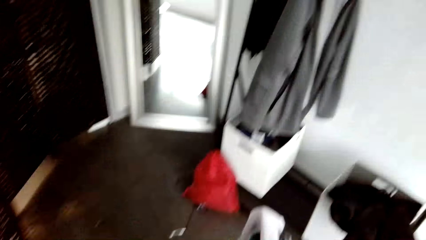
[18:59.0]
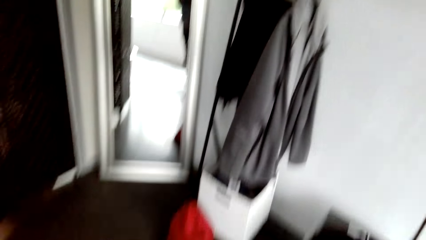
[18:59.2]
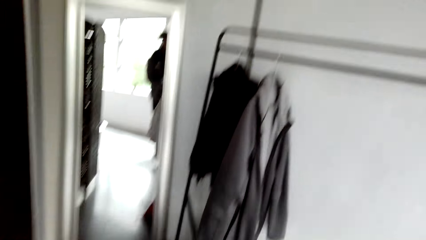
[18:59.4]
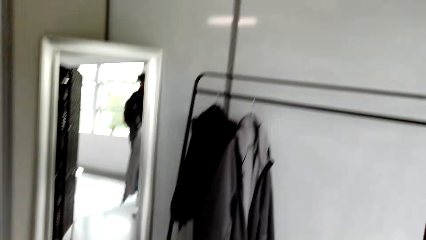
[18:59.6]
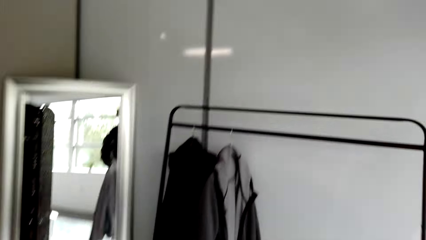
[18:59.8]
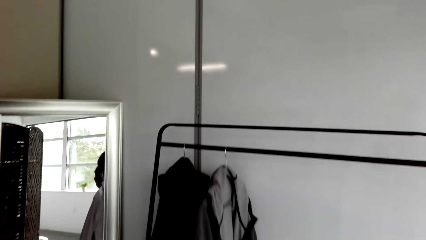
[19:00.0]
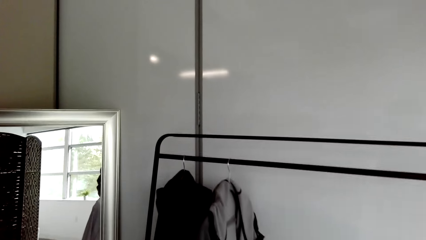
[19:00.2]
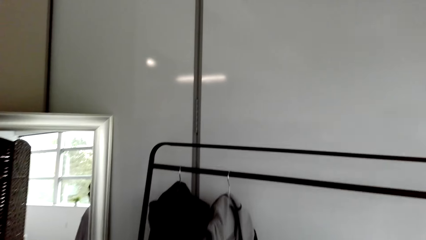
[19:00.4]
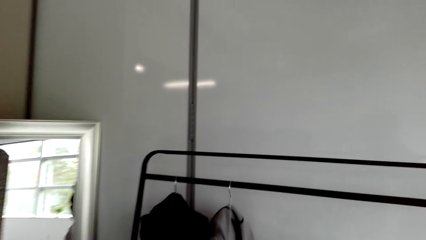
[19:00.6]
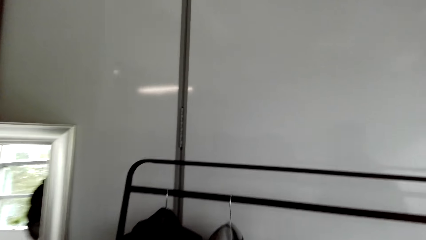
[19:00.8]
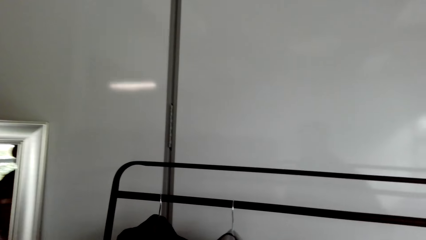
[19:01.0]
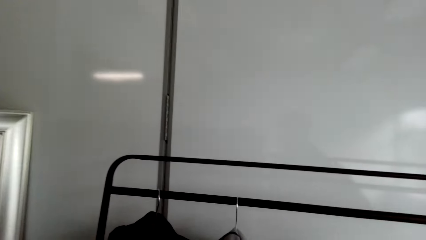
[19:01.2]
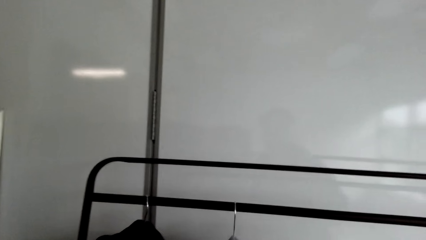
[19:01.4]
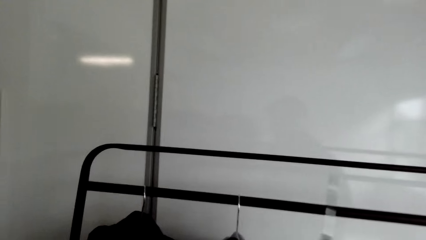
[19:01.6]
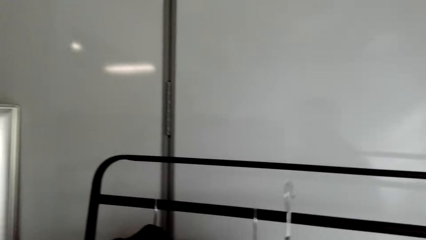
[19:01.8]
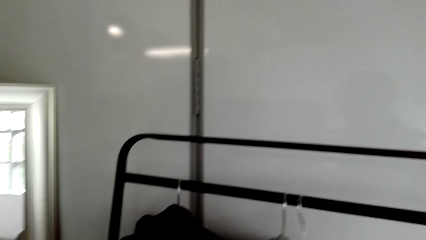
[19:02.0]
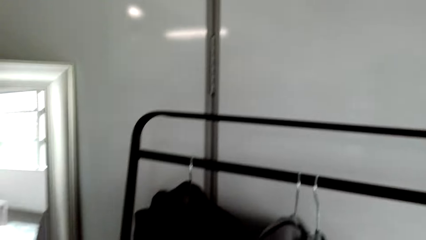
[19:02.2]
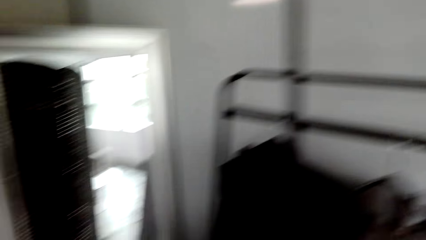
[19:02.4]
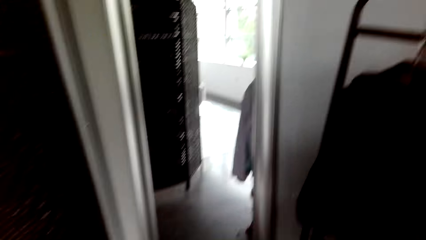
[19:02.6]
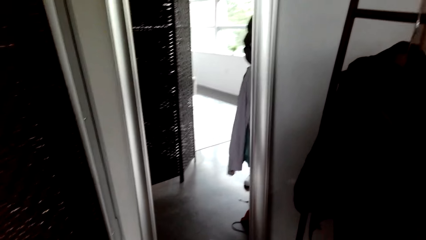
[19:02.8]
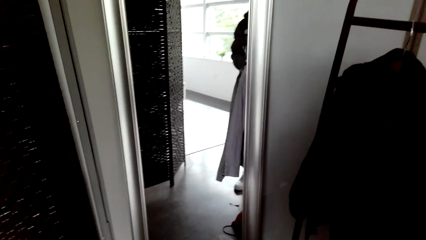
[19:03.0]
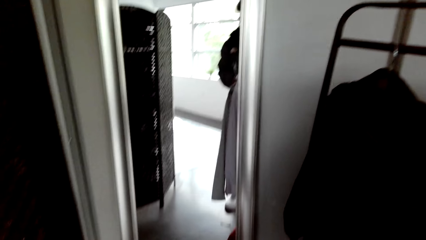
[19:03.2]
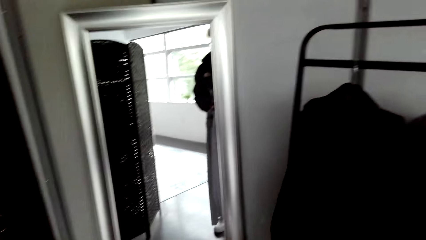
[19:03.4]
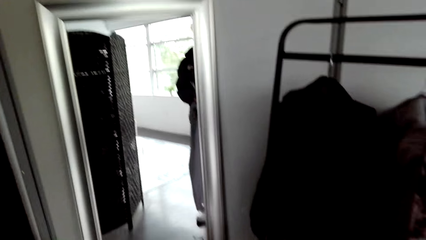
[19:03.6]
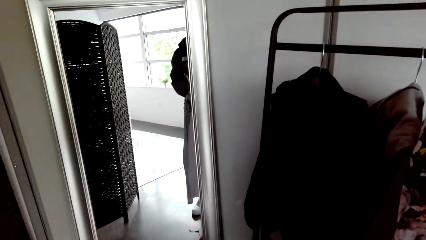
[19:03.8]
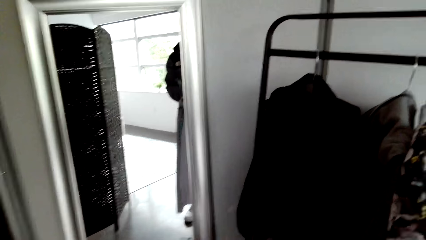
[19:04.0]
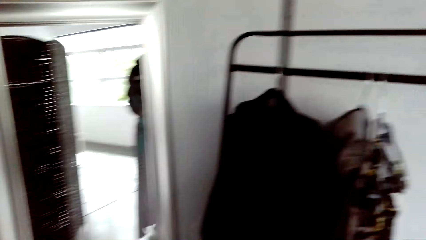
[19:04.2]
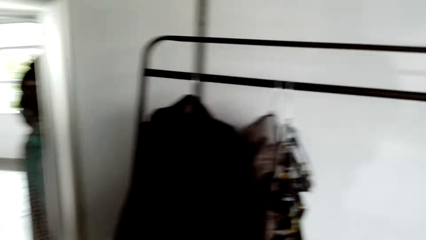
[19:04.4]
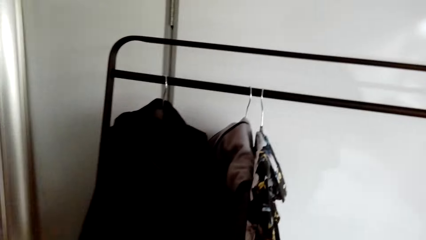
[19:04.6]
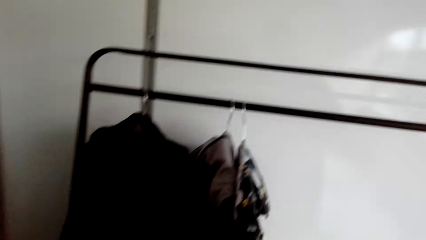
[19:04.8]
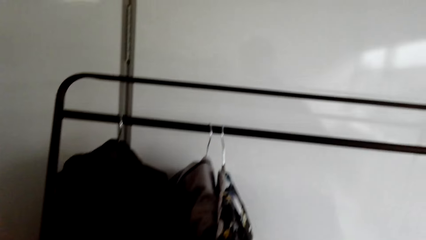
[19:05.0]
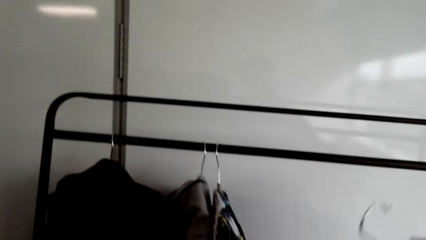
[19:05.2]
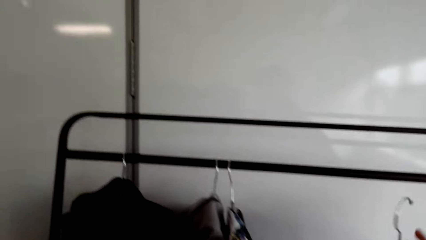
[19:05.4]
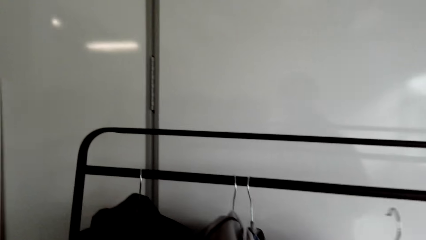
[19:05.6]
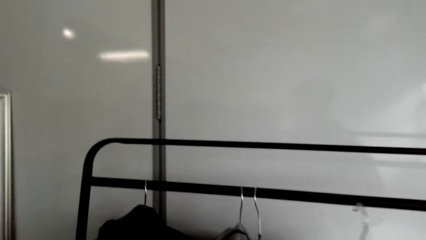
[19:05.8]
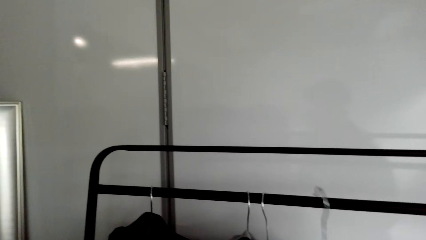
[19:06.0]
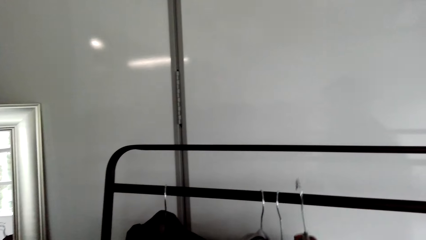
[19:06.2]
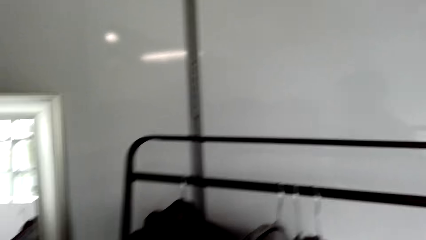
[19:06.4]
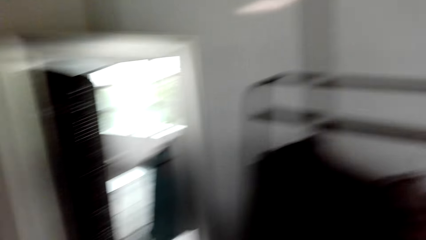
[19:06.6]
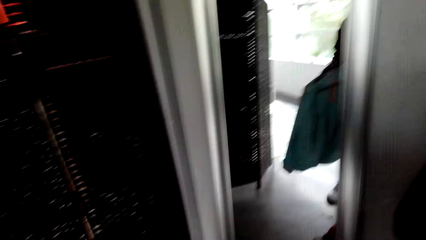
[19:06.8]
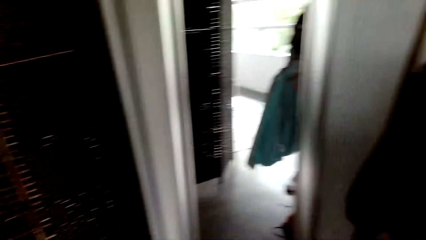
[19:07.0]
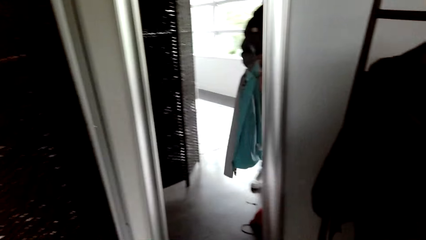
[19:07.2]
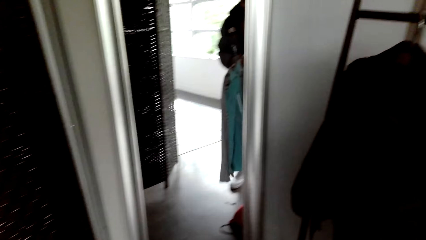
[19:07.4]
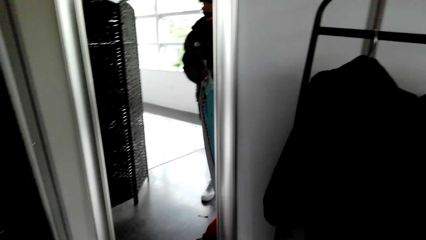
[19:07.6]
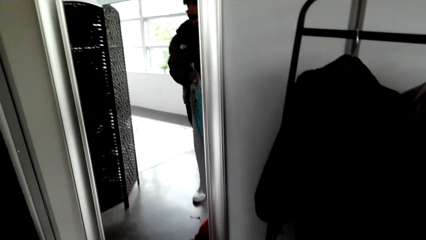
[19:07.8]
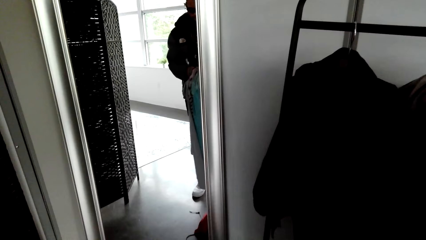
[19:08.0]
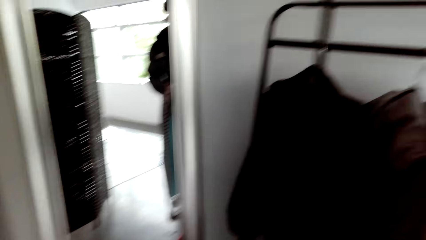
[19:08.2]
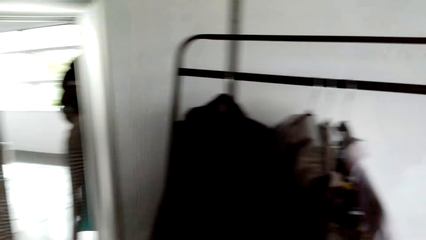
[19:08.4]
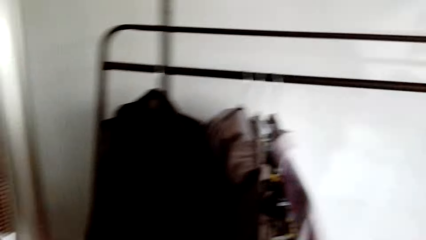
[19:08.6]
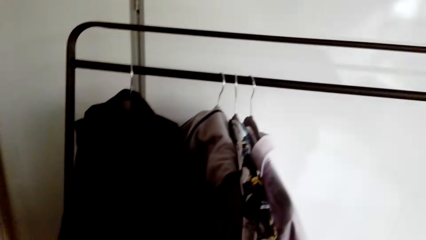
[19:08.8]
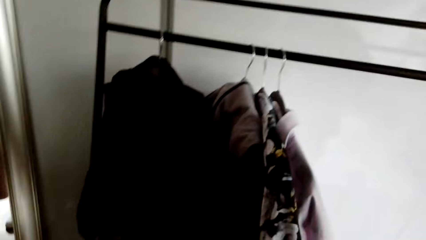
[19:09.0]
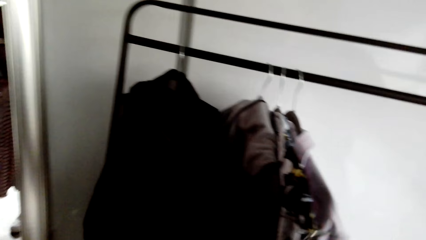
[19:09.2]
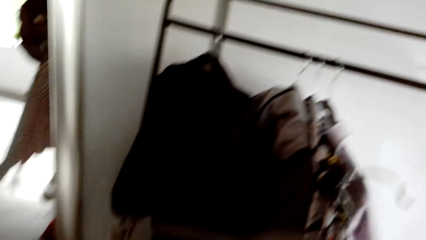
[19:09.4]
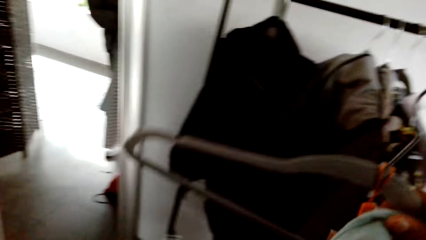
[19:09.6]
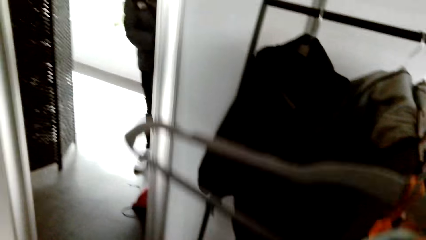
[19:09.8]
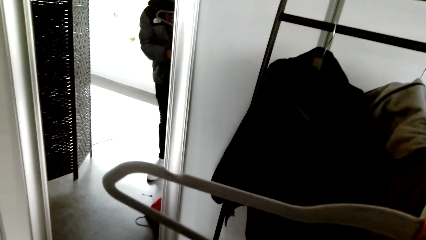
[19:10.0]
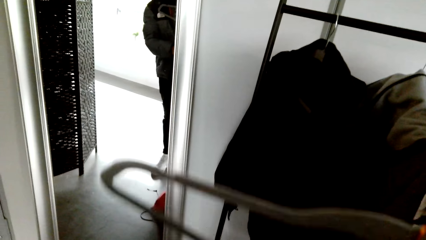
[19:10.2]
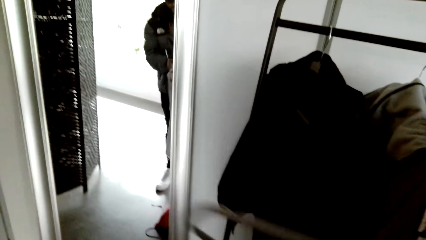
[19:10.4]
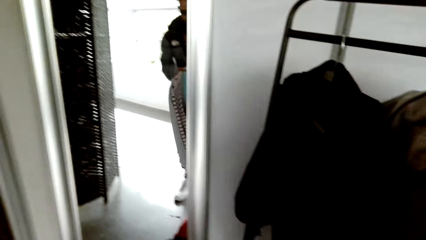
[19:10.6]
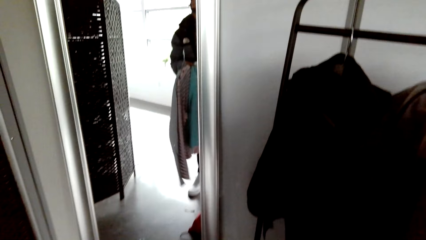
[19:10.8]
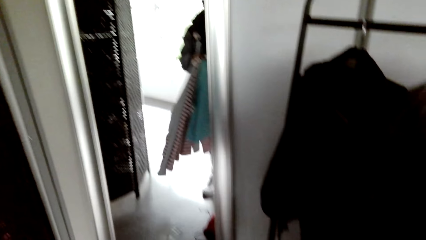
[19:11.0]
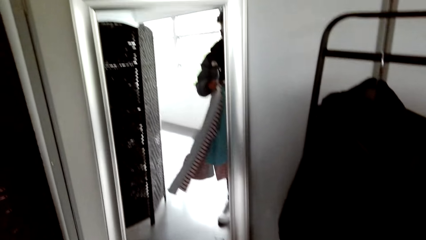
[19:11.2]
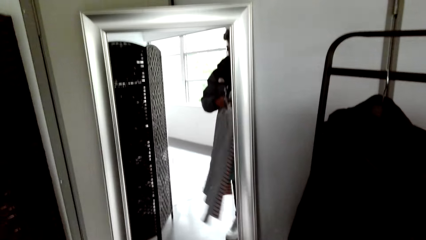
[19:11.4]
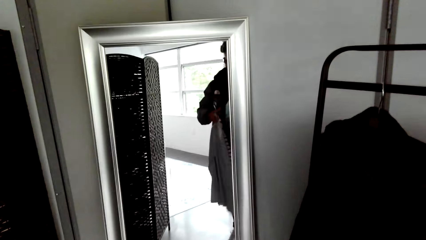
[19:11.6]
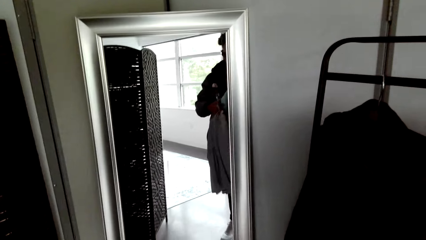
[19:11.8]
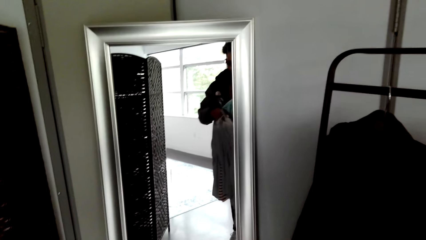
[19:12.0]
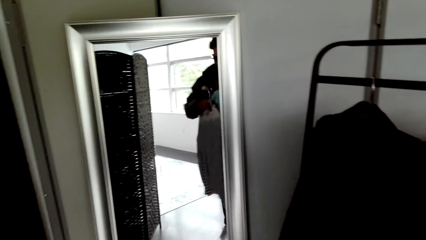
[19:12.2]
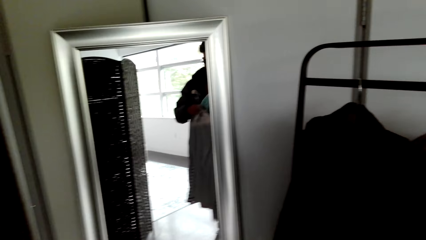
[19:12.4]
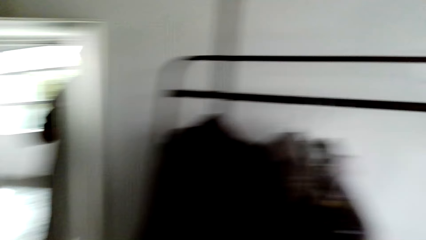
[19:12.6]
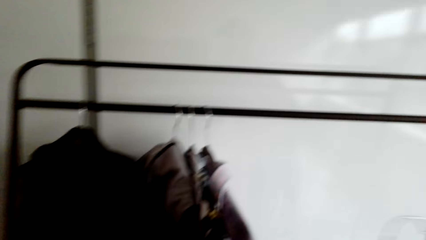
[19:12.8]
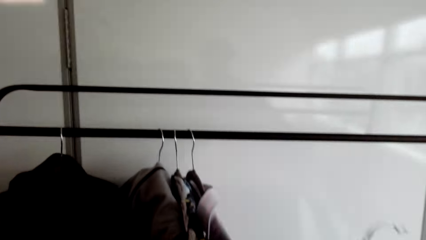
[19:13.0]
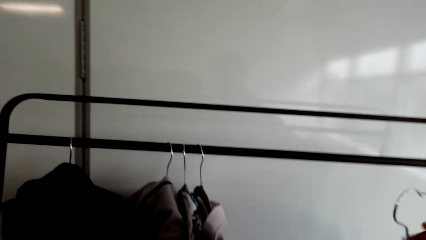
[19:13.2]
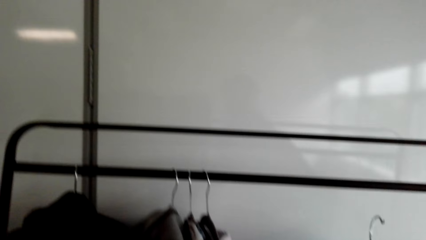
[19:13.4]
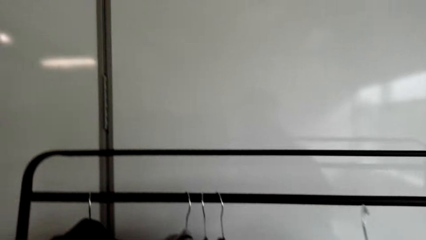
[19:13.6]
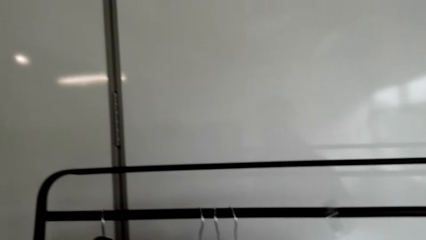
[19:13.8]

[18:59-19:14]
The camera wearer hangs clothes on the stand. A person stands at the door. The camera wearer hangs cloth on the stand. They hold a hanger.
